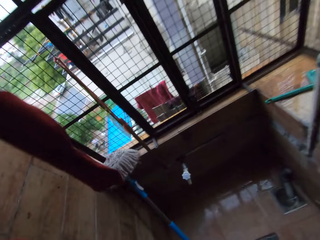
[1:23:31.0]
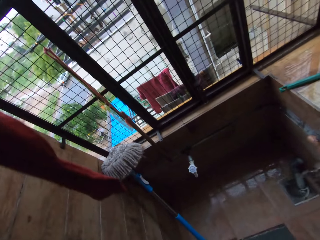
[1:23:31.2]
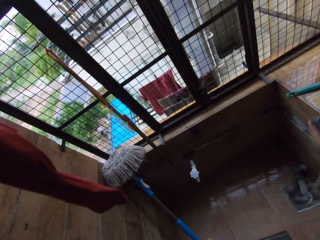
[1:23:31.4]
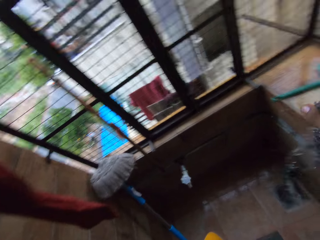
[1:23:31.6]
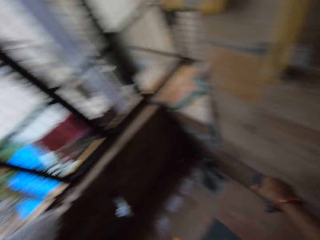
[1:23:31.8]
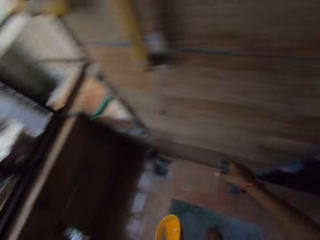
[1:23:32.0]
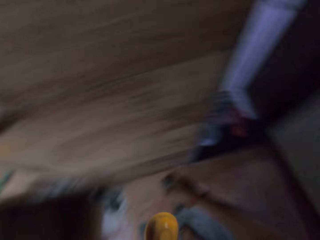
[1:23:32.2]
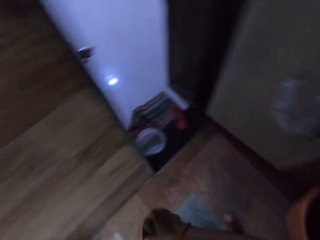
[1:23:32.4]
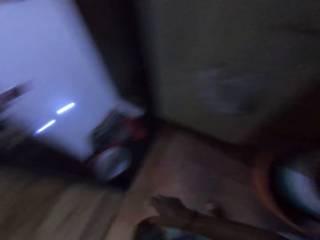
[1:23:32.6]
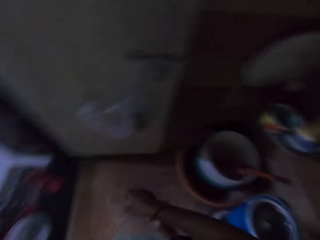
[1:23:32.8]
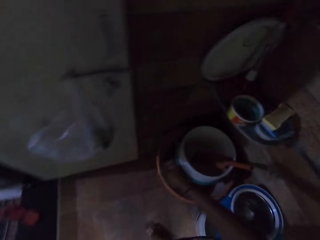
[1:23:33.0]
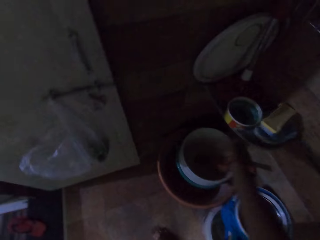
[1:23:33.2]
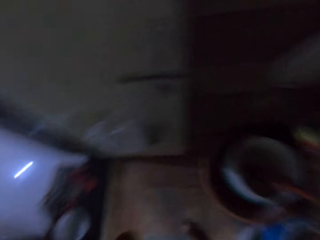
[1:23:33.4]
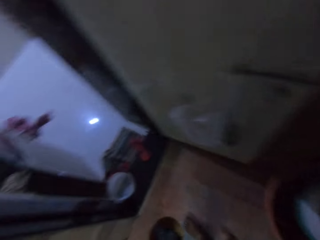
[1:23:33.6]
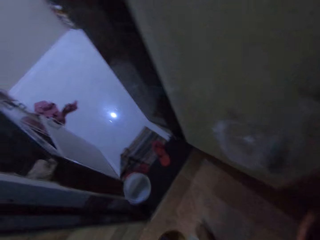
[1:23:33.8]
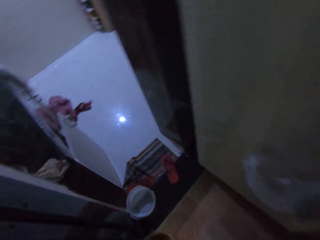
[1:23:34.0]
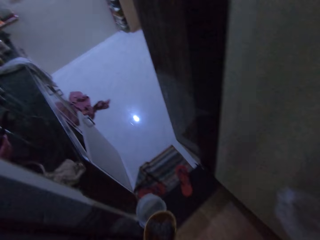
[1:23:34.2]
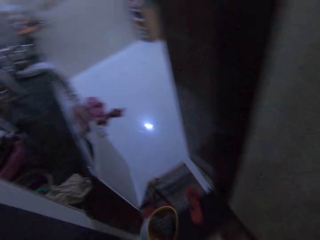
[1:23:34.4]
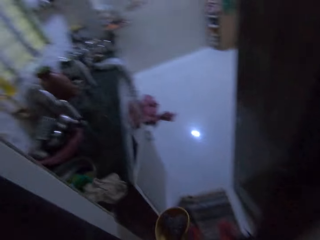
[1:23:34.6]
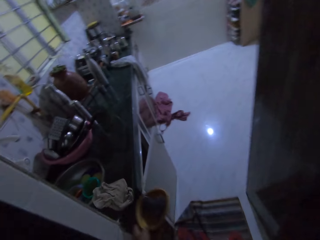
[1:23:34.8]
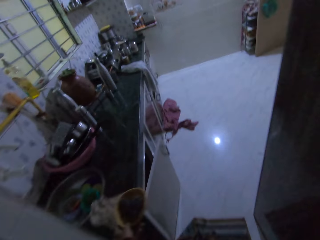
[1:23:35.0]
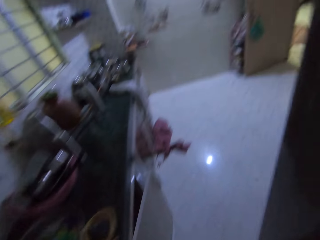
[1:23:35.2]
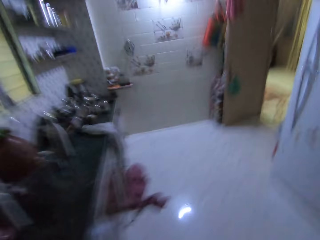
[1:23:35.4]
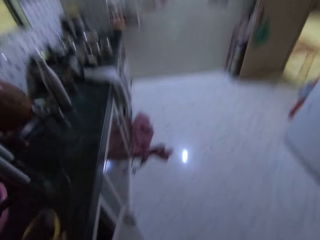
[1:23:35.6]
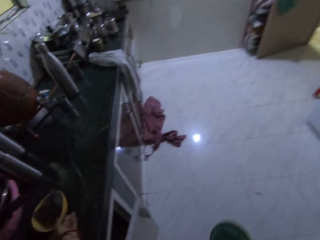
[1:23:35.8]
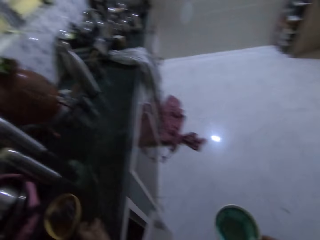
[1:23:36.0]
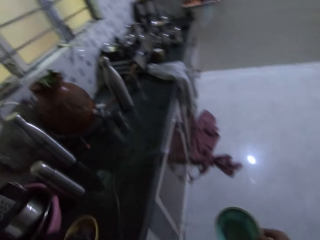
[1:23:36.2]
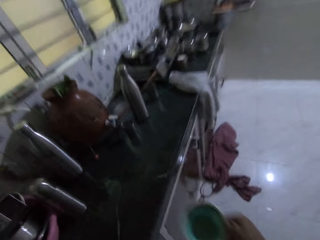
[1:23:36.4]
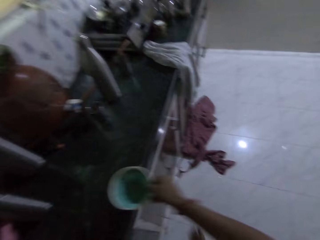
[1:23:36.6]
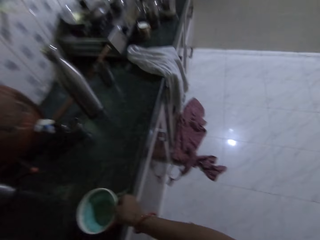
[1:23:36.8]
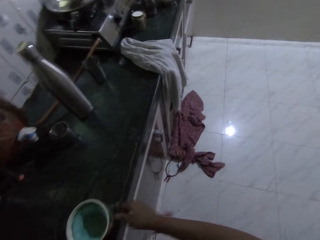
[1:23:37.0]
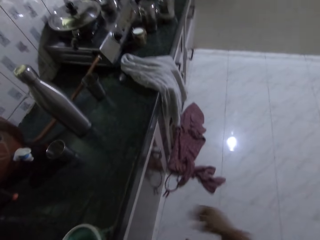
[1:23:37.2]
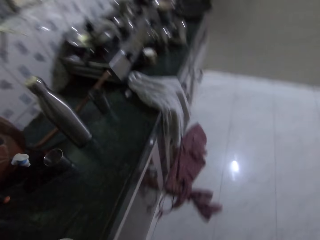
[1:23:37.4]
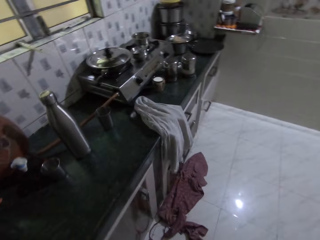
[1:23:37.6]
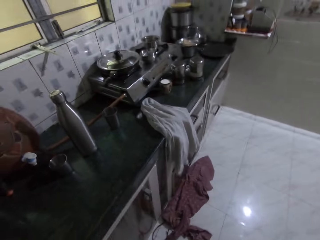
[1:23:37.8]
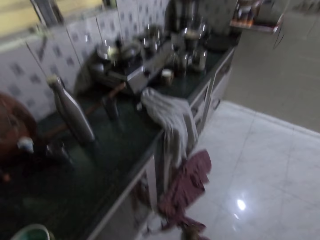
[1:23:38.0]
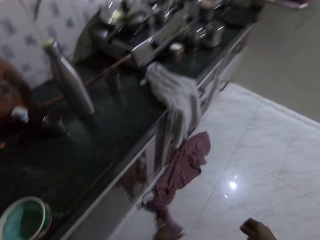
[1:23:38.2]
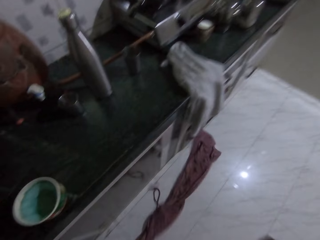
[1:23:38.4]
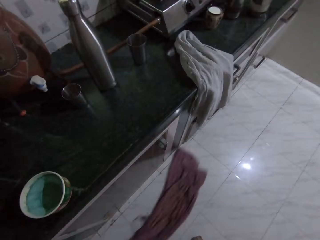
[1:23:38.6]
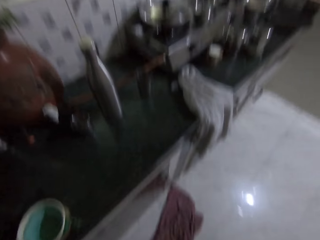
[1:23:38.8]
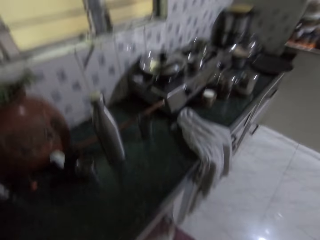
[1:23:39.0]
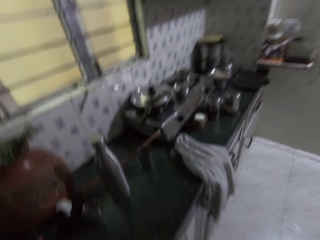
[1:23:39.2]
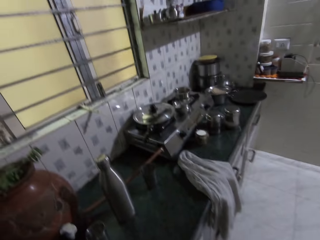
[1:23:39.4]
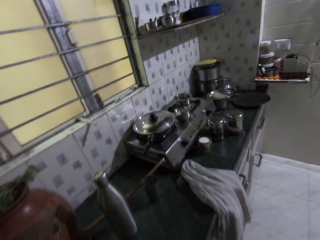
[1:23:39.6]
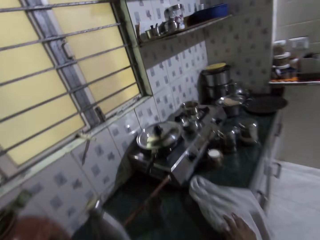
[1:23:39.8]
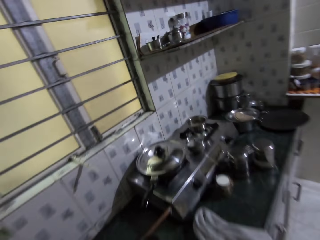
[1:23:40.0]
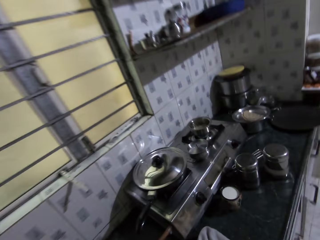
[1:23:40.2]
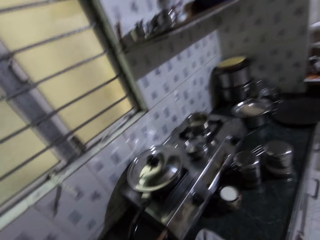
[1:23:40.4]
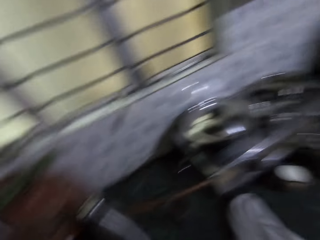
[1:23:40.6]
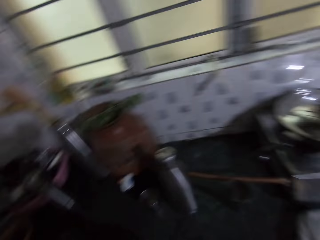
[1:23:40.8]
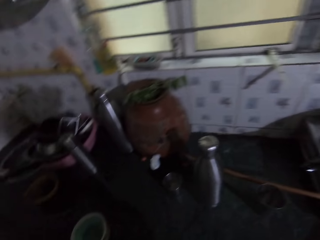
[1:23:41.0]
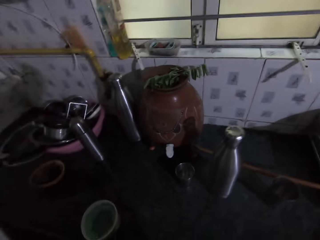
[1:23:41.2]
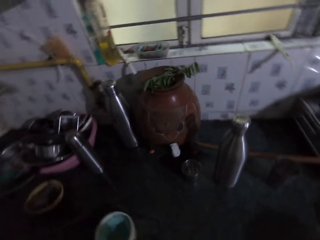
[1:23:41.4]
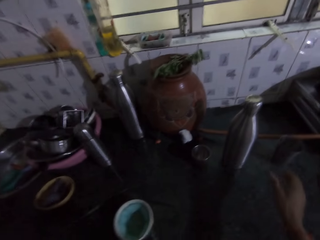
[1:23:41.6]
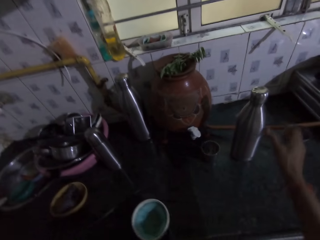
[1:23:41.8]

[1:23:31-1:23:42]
The camera wearer squeezes the water from the sponge on the floor with her right hand. She drops the sponge in her right hand into the yellow bowl in her left hand. She picks up a bowl from the pavement in the laundry room with her right hand. She walks into the kitchen from the laundry room. A man and a woman converse in the living room. The camera wearer drops the bowl in her right hand on the countertop in the kitchen. She picks up a cloth from the kitchen floor with her left hand. She drags a rug with her leg. She touches the white napkin on the countertop with her right hand.

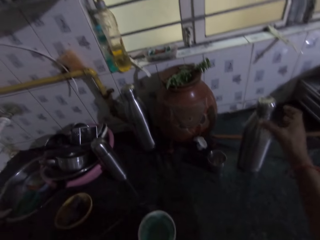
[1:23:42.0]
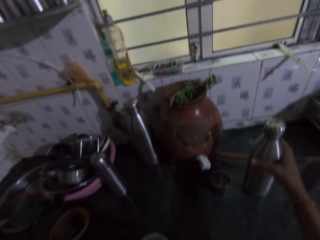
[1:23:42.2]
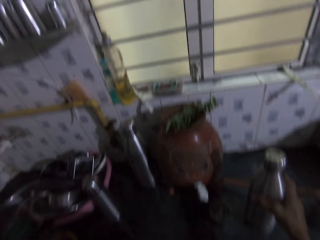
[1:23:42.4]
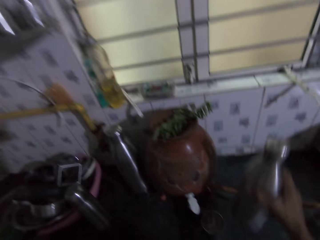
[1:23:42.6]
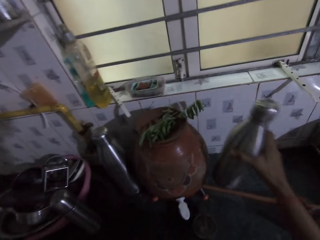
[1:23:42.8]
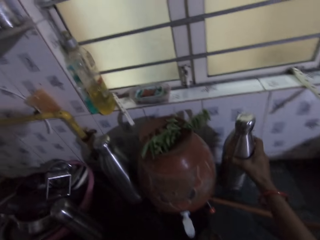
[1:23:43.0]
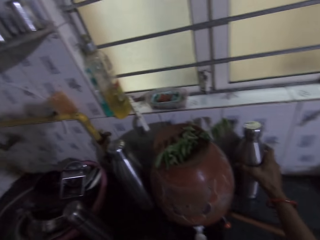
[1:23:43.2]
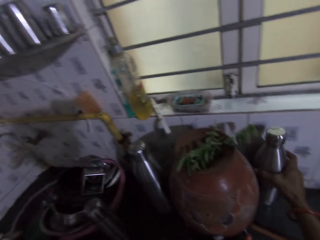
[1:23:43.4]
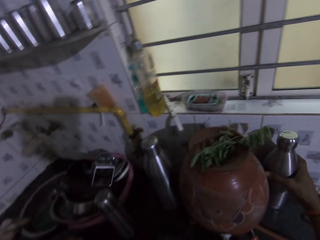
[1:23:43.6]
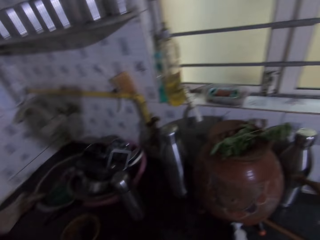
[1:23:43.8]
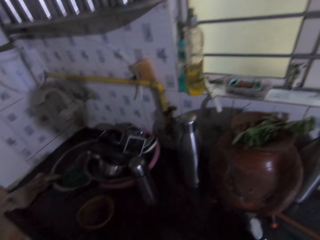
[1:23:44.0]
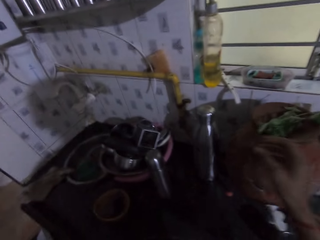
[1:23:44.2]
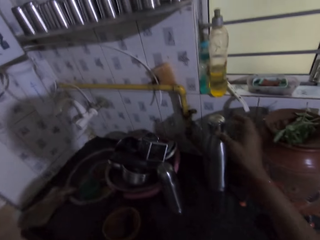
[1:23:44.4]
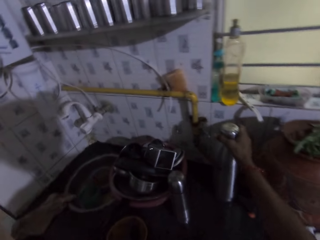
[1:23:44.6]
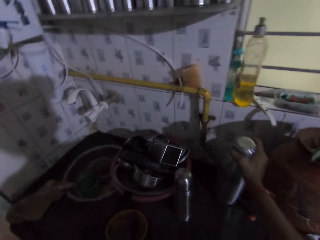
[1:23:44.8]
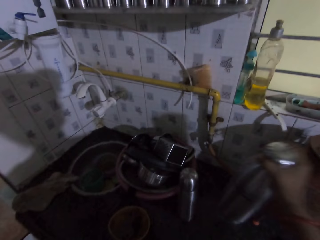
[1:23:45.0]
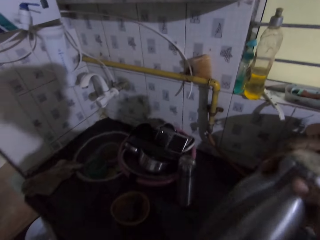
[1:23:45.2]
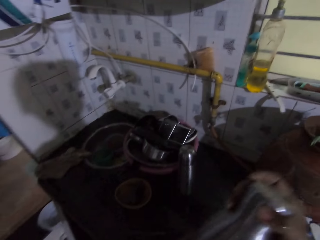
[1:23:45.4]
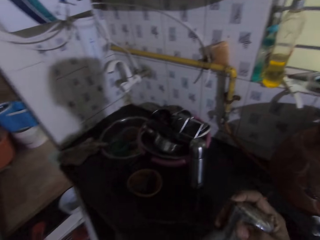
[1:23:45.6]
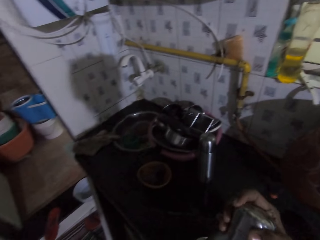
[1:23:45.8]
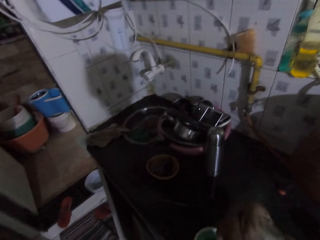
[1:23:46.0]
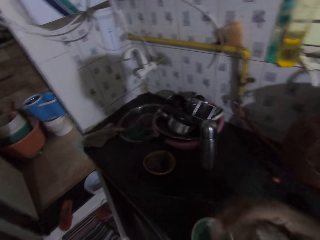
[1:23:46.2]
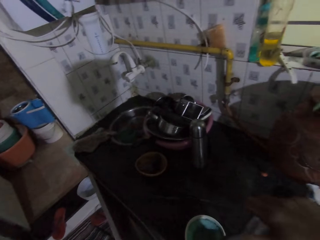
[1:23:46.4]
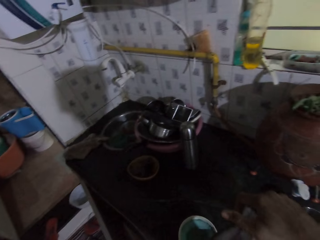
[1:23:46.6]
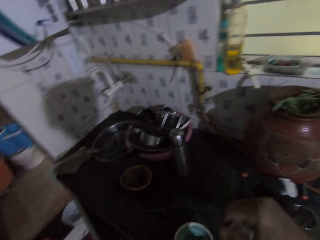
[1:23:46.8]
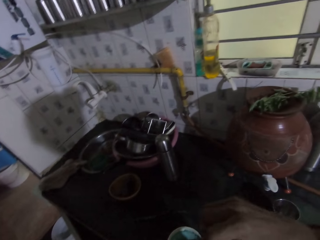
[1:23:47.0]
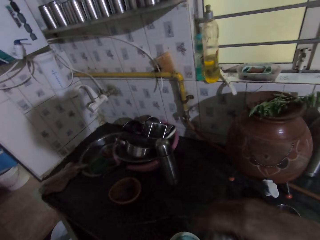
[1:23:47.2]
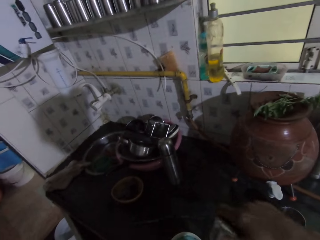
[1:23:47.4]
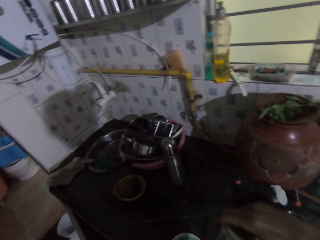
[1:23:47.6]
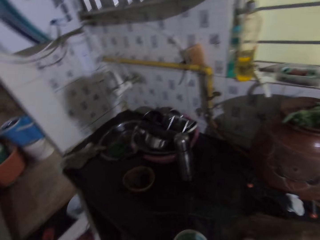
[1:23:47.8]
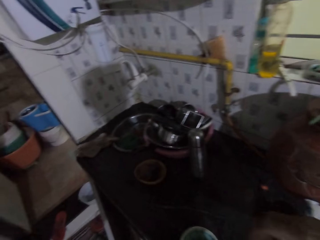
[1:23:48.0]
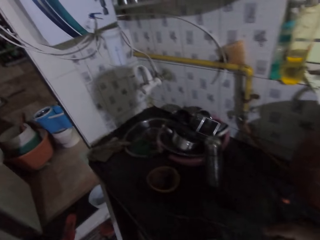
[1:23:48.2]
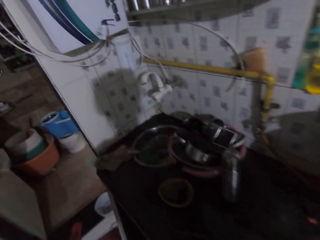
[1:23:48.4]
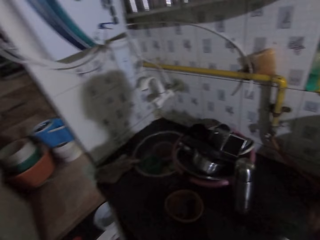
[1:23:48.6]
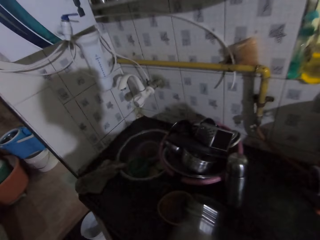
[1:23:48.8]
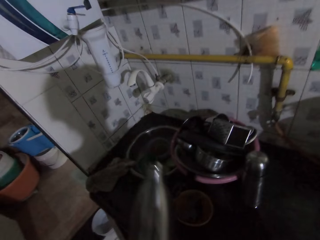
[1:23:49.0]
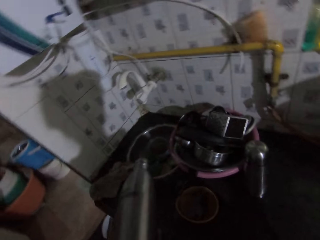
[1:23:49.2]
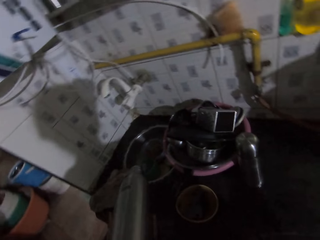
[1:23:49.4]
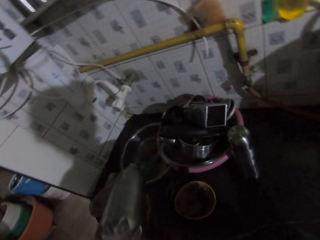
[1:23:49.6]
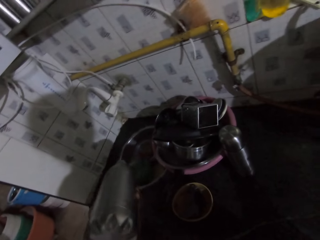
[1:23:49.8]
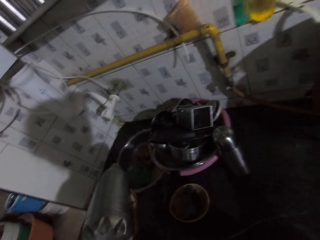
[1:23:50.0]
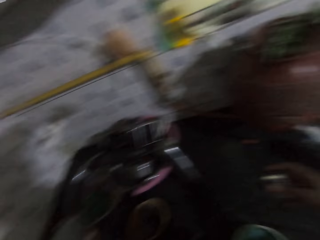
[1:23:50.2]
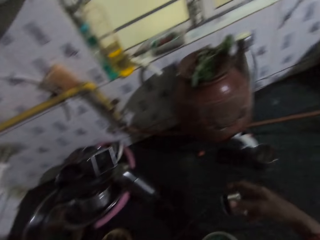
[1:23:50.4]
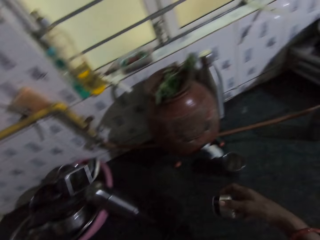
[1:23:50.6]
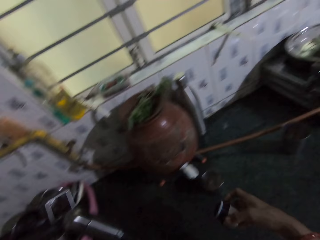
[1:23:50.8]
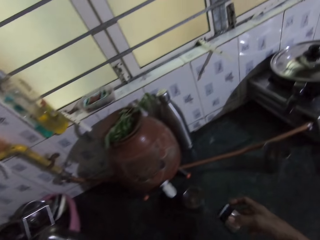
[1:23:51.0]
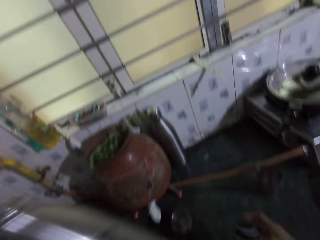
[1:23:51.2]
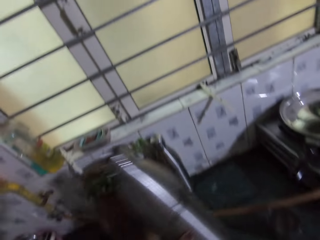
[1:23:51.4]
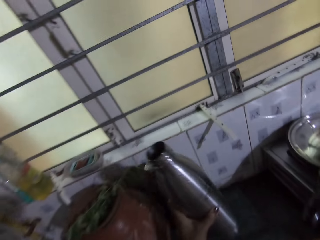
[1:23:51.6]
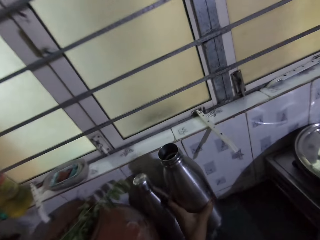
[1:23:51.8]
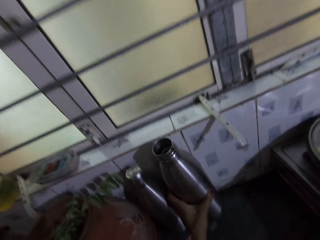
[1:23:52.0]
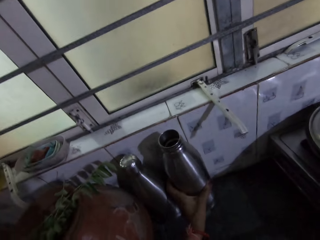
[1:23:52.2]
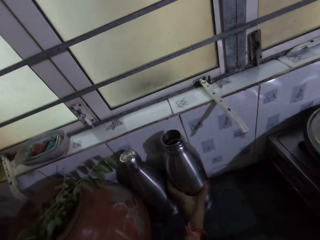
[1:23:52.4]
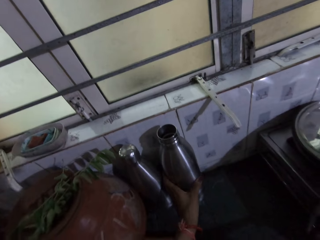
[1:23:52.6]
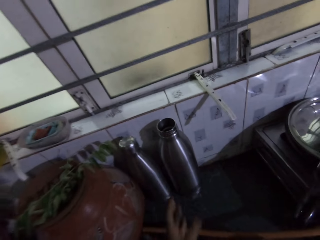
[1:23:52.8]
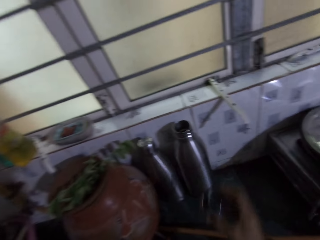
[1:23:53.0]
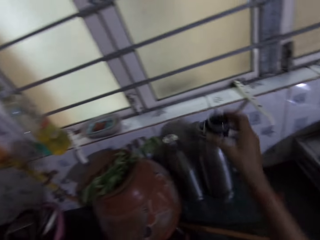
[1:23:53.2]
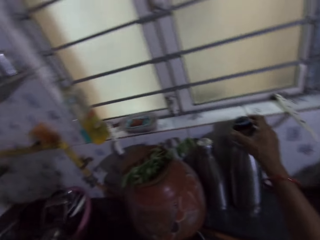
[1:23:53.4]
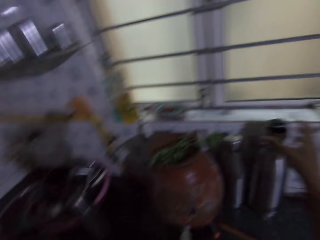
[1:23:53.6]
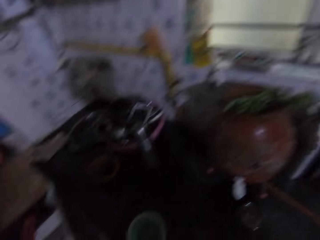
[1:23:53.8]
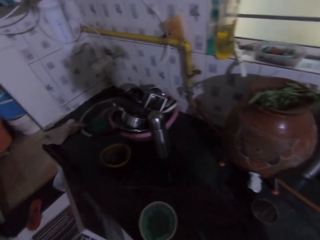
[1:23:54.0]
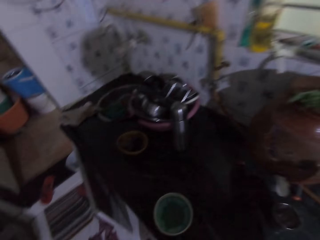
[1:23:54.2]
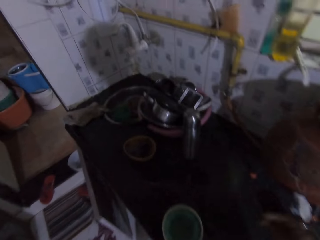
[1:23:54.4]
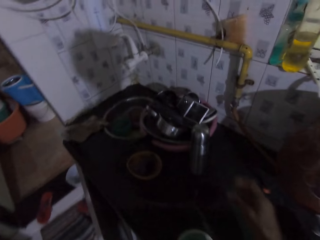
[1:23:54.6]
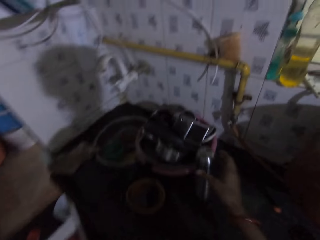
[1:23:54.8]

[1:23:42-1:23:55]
The camera wearer moves a steel flask. She picks up a water flask from the countertop with her right hand. She drops the water flask on the countertop with her right hand. She picks up the water flask from the countertop with her right hand. She passes the water flask in her right hand to her left hand. She opens the lid of the water flask in her left hand with her right hand. She pours the water in the flask into a sink on the countertop with her left hand. She holds the lid of the water flask in her right hand. She drops the water flask on the countertop with her right hand. She places the lid of the water flask in her right hand on the water flask on the countertop.
